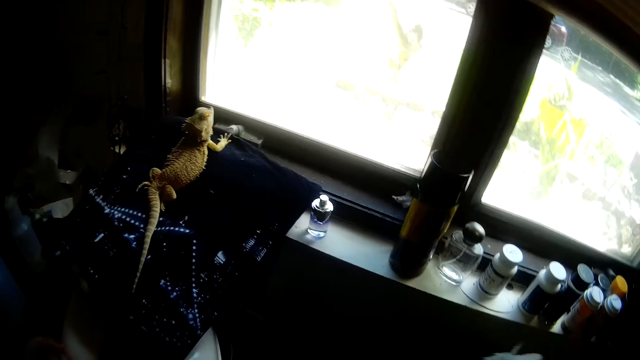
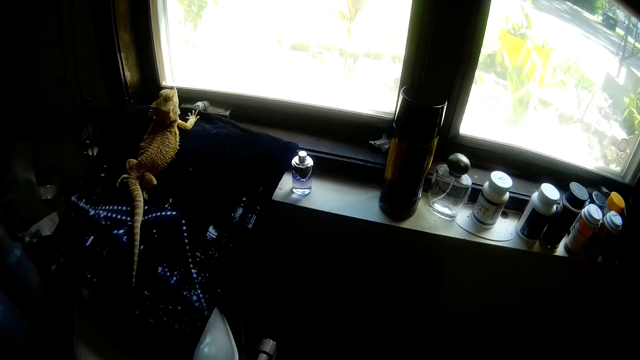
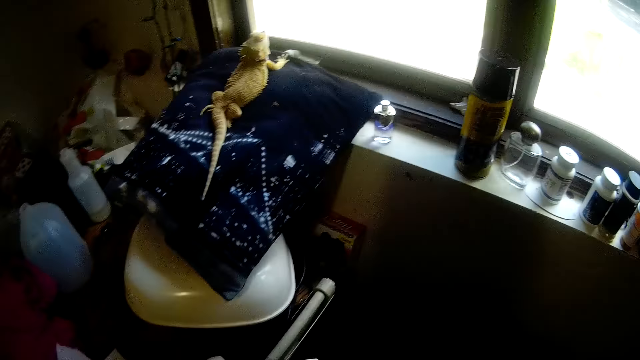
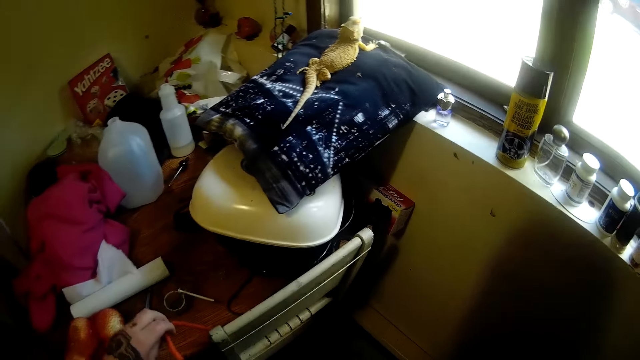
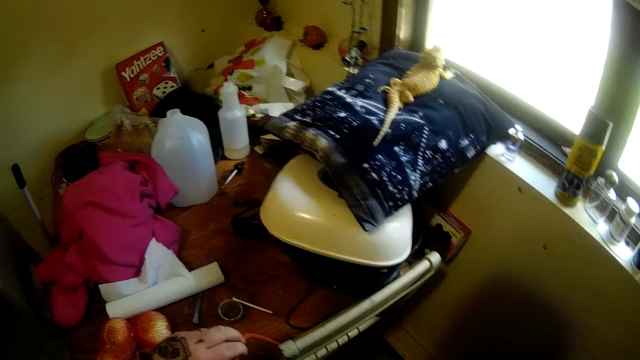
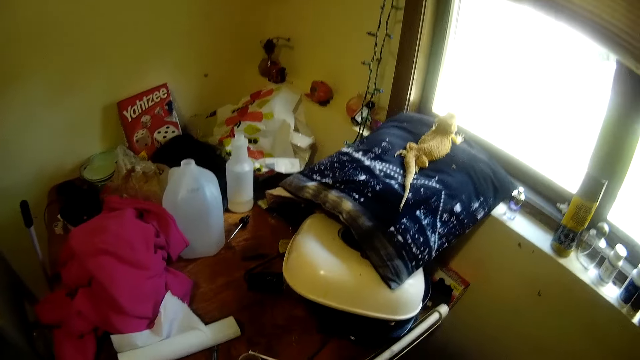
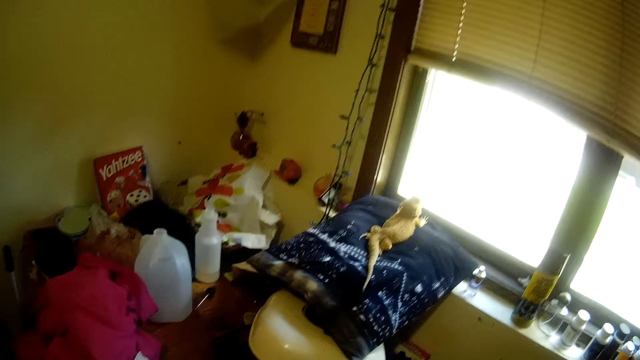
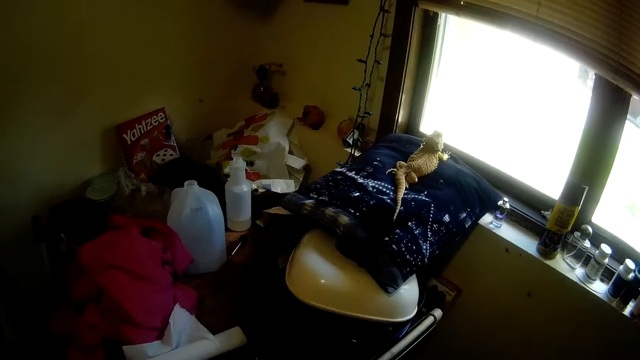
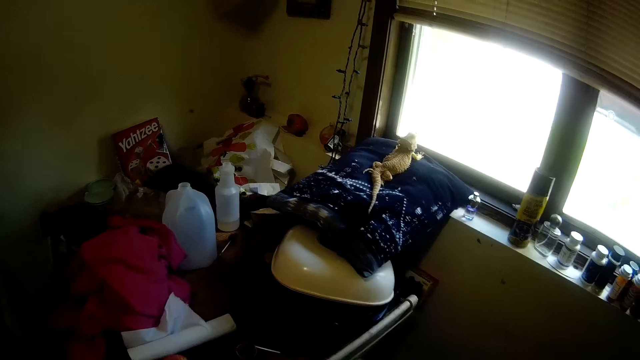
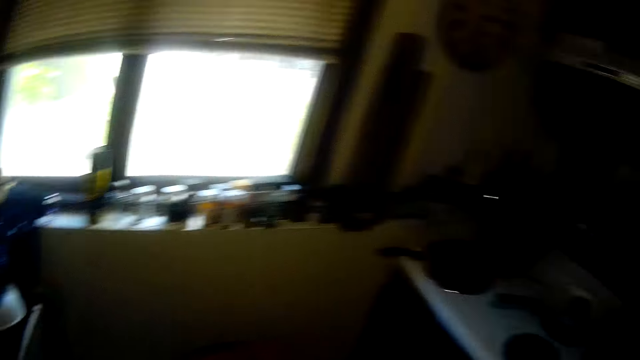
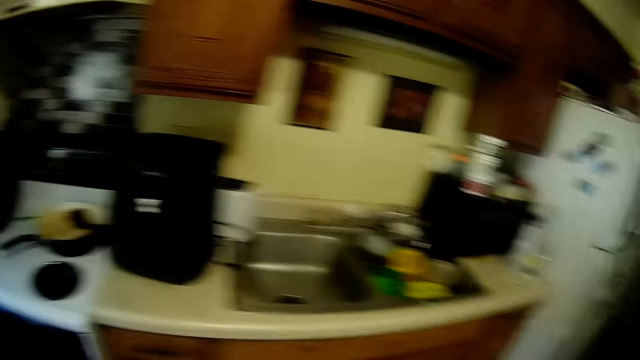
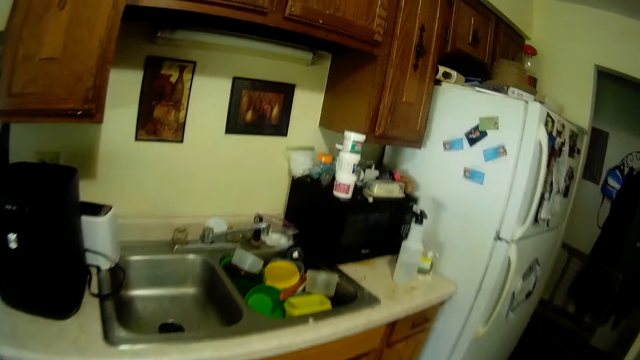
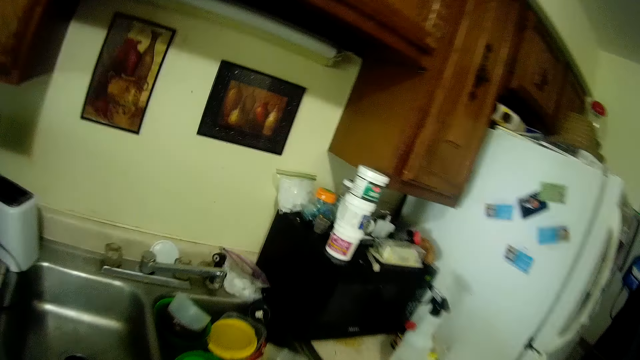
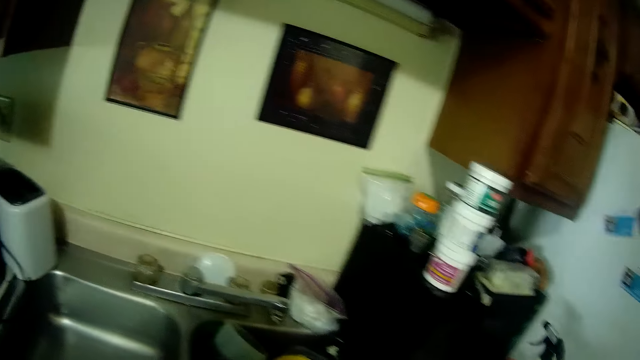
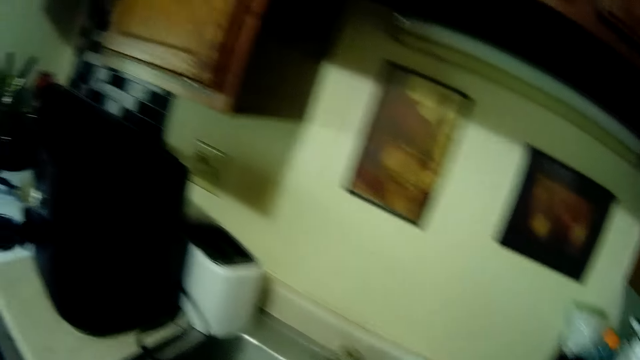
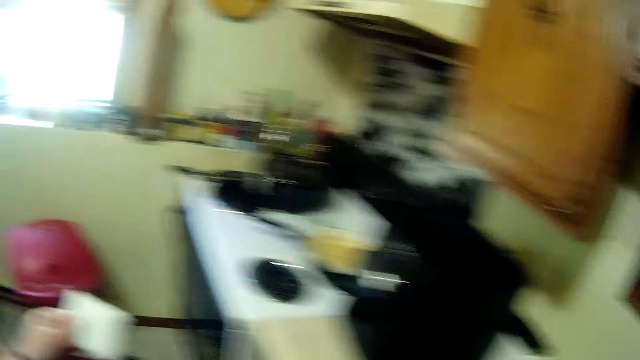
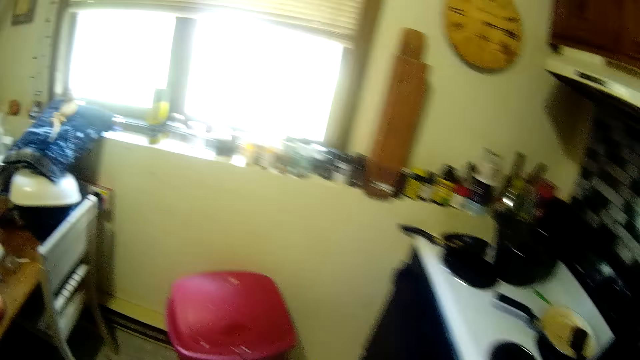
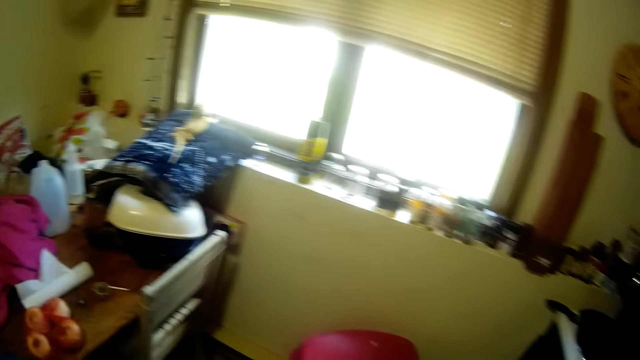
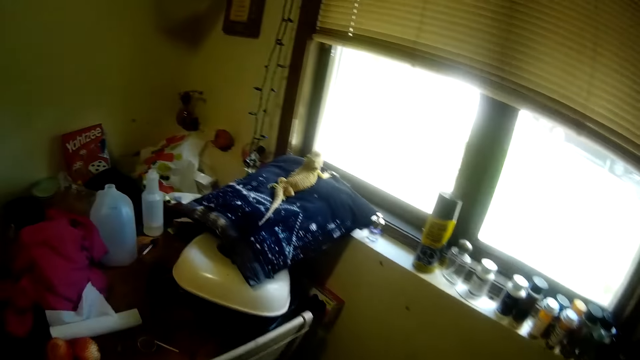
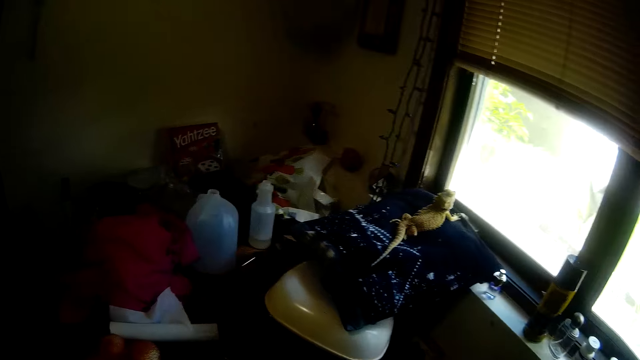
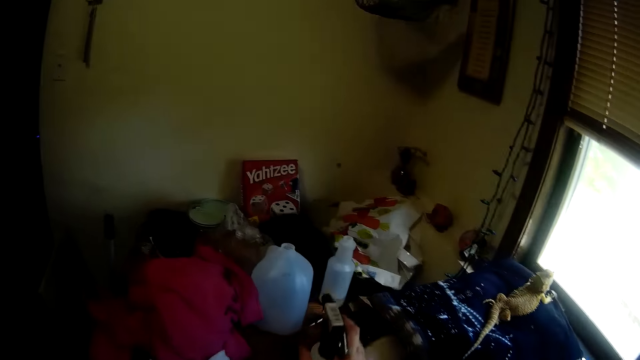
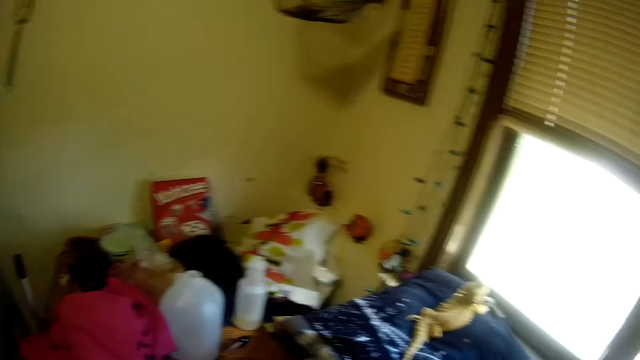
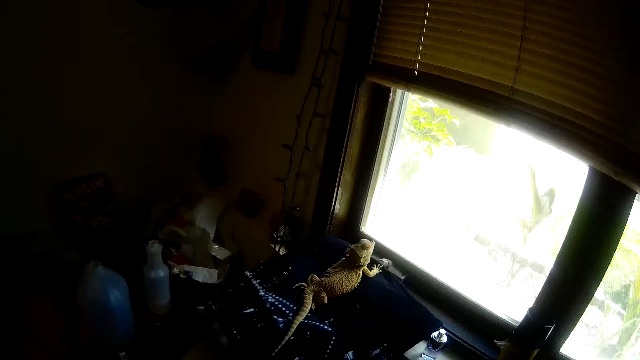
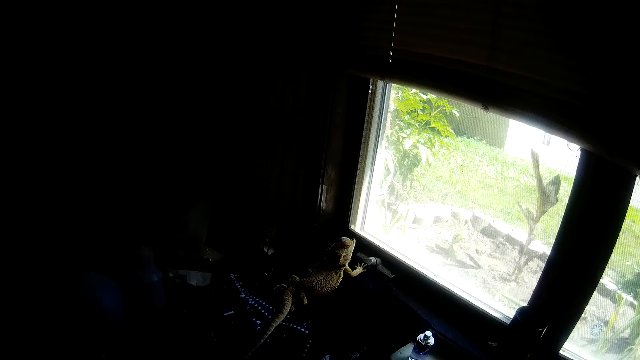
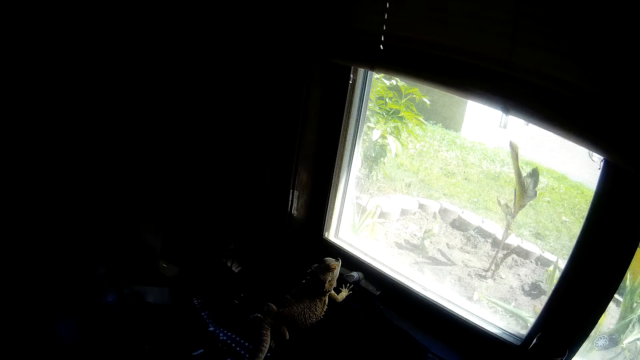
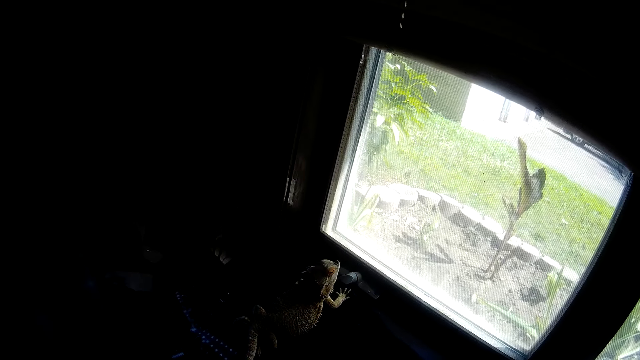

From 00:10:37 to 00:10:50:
The camera wearer looks around the kitchen. She picks up a liquid in a spray bottle. She sprays the liquid on a napkin. She places the spray bottle in her right hand on the dining table.

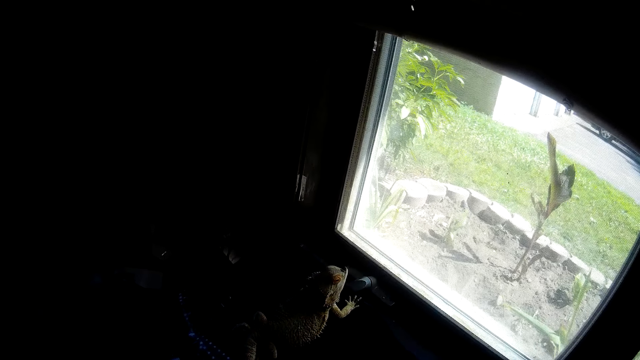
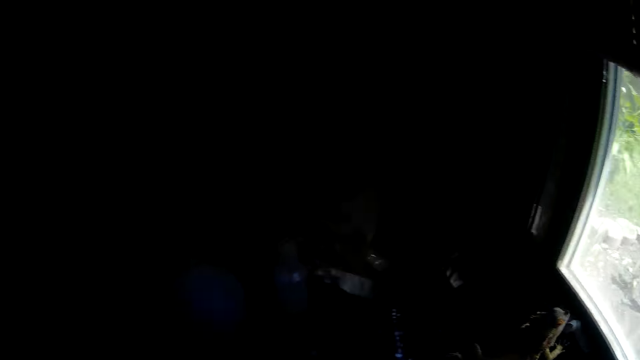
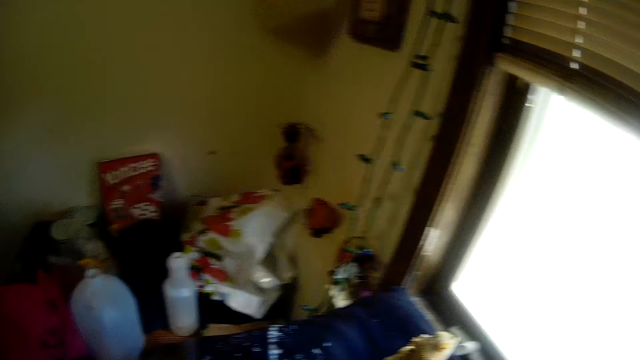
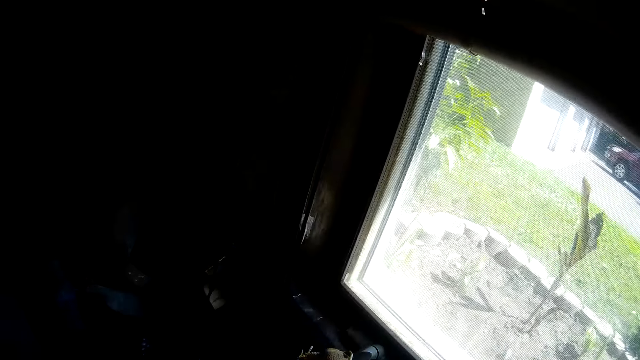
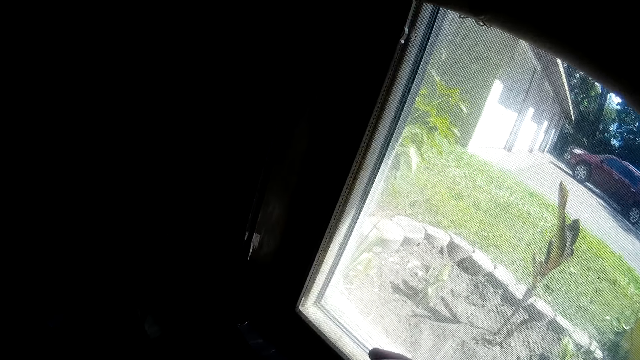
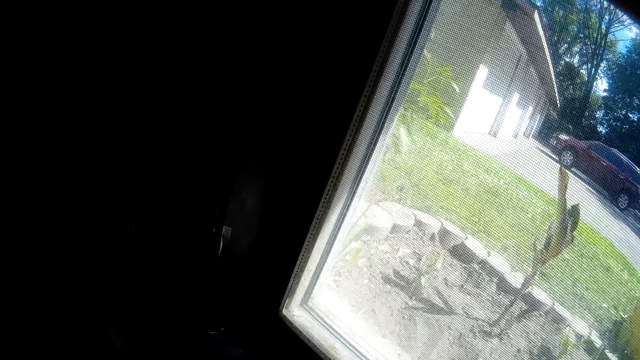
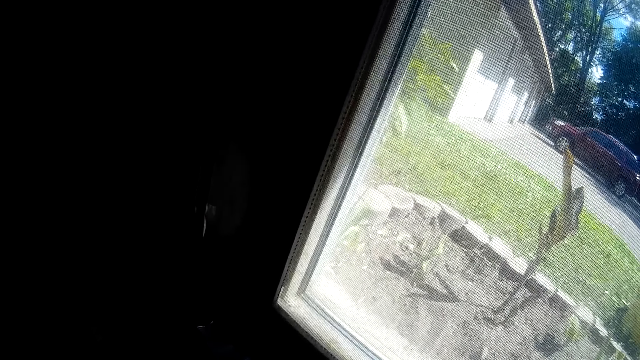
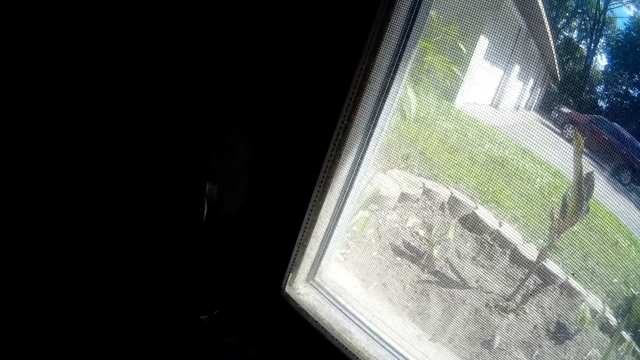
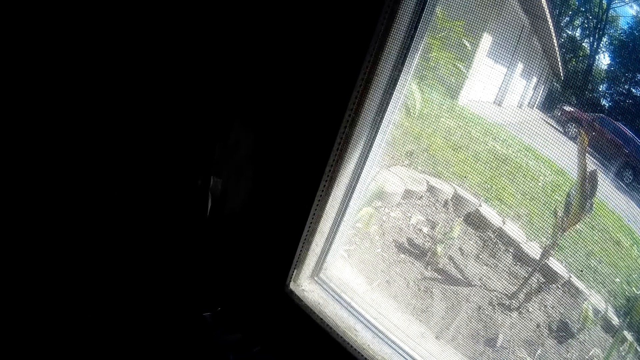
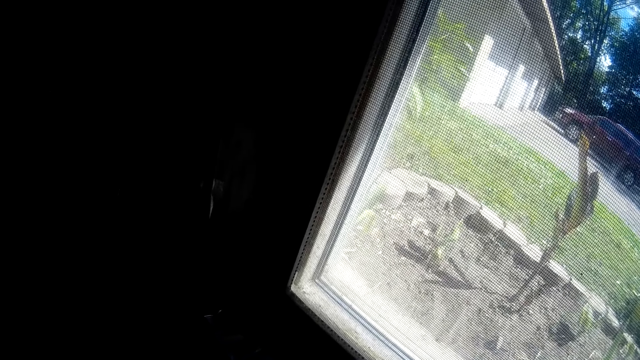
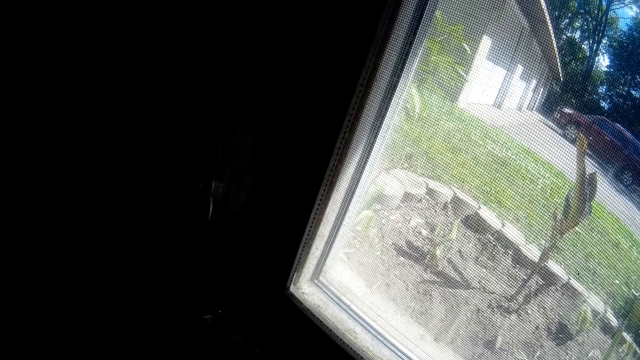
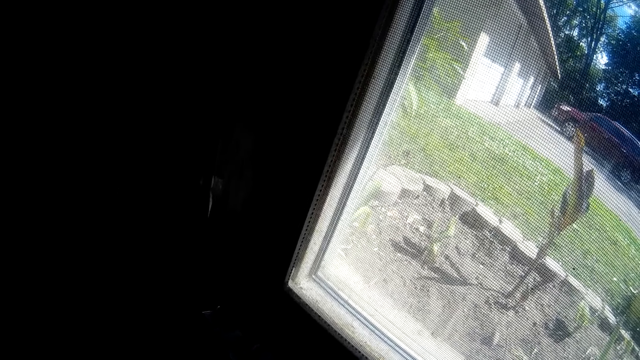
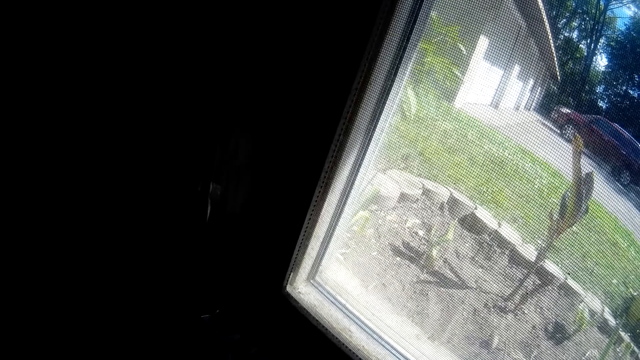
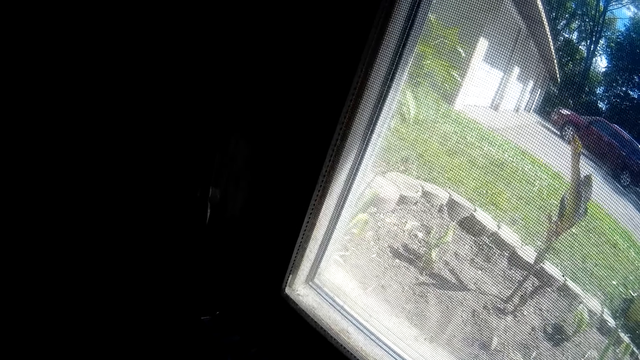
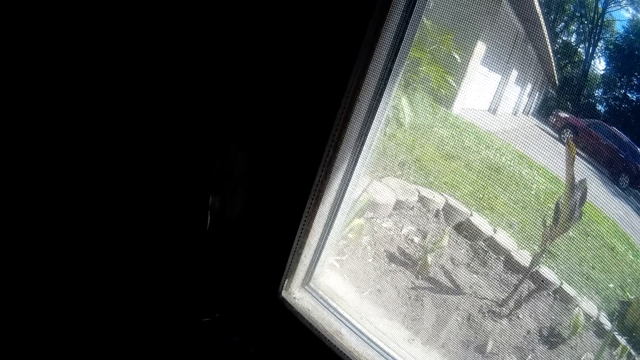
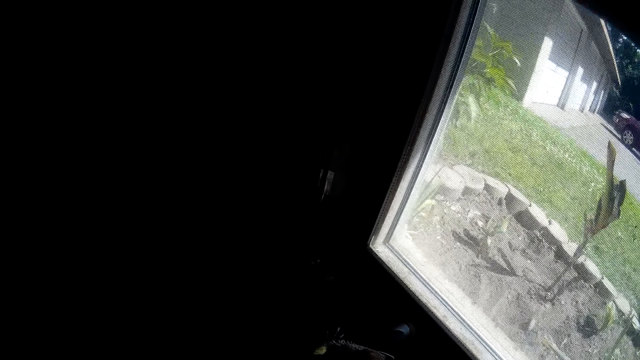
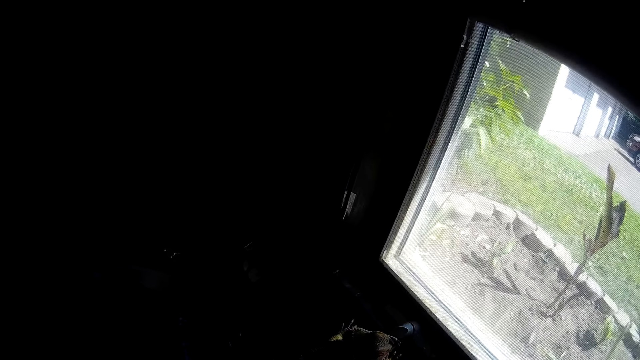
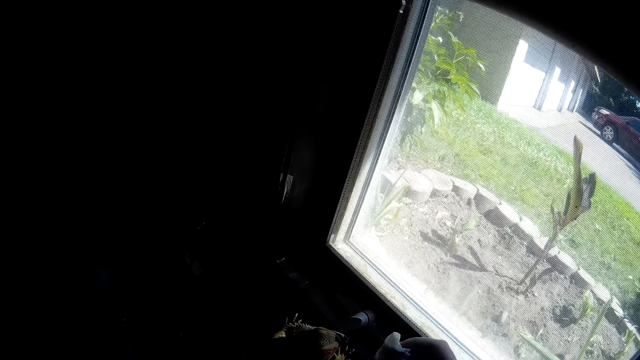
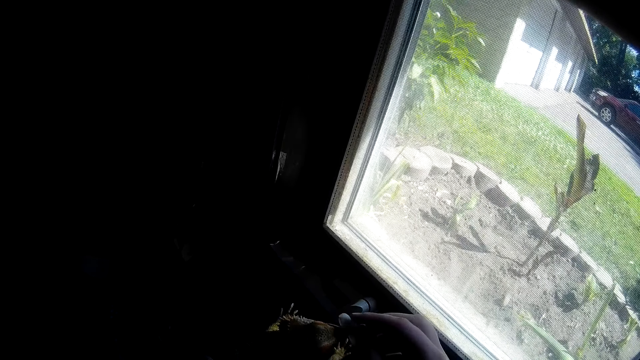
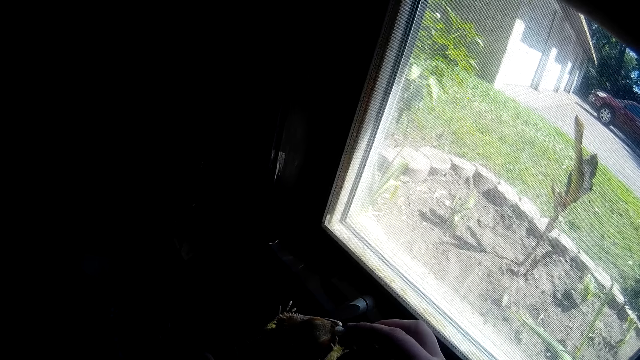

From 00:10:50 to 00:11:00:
The camera wearer wipes a chameleon with the napkin. She cleans the mouth of the chameleon with a tissue wipe in her right hand.
